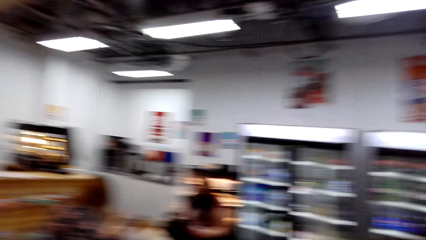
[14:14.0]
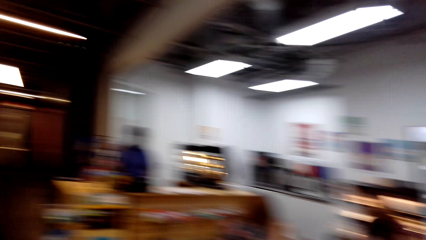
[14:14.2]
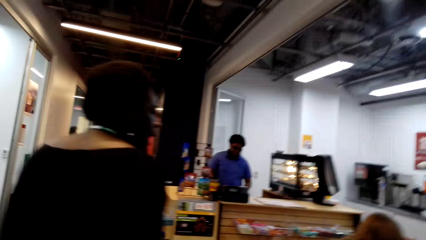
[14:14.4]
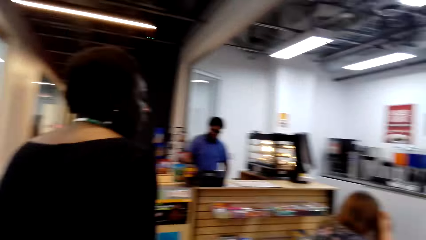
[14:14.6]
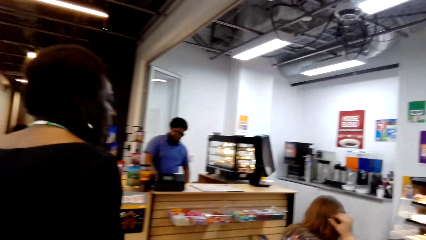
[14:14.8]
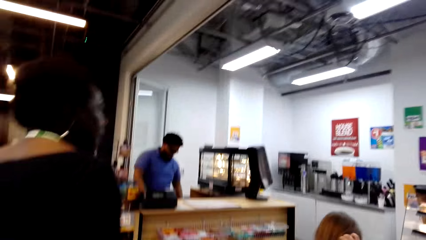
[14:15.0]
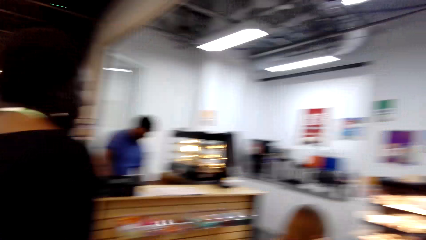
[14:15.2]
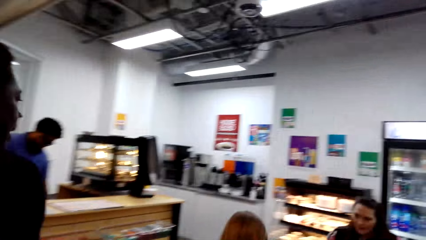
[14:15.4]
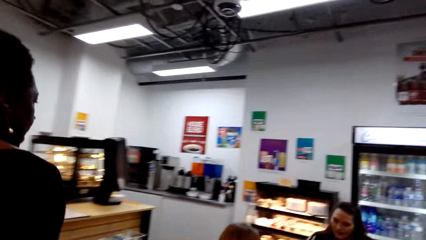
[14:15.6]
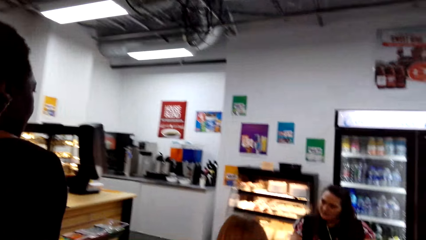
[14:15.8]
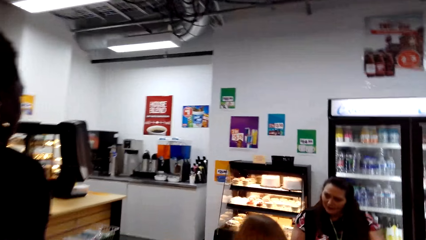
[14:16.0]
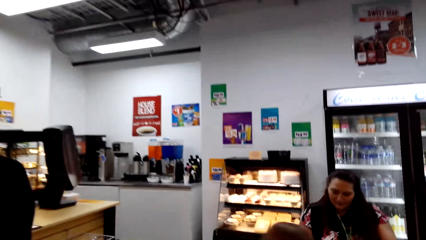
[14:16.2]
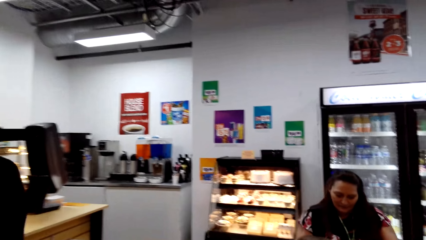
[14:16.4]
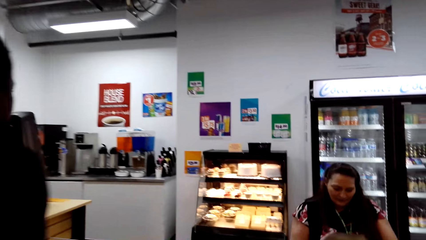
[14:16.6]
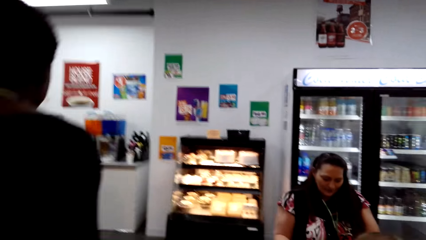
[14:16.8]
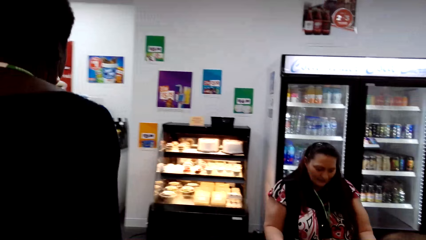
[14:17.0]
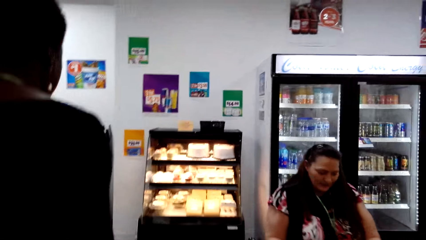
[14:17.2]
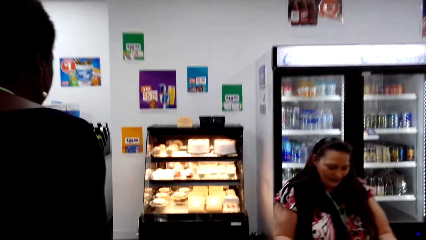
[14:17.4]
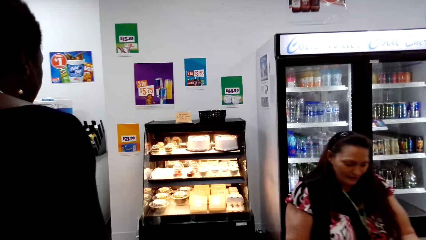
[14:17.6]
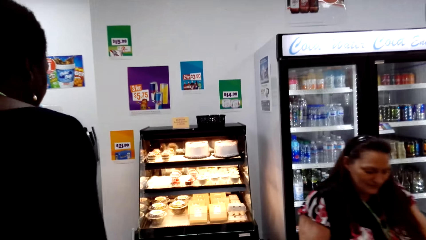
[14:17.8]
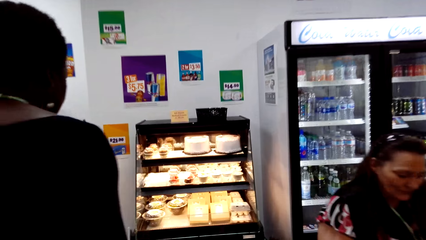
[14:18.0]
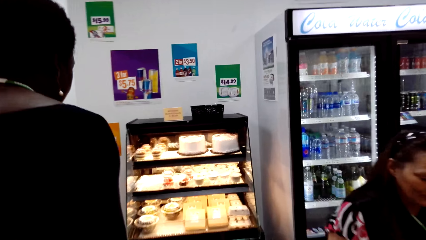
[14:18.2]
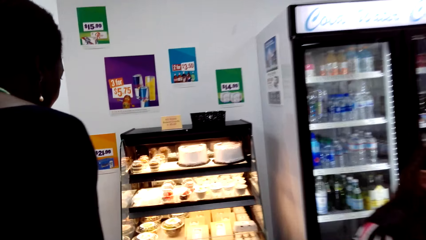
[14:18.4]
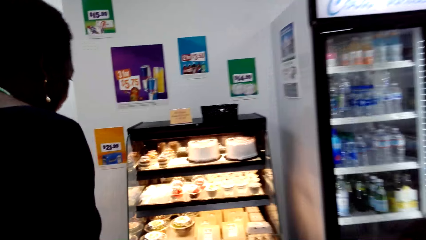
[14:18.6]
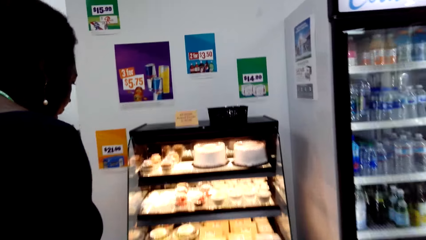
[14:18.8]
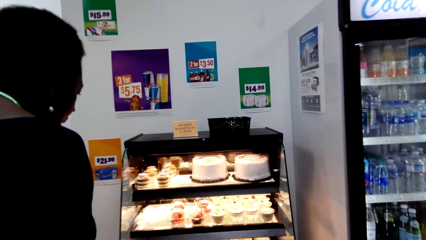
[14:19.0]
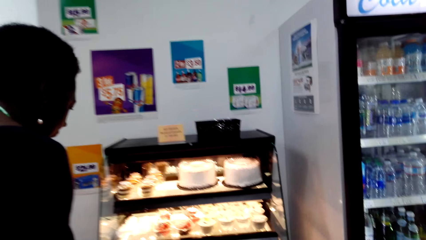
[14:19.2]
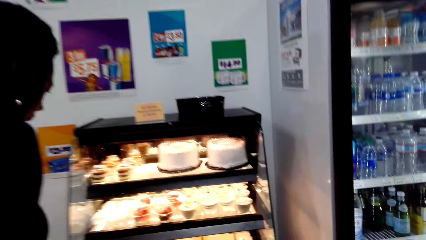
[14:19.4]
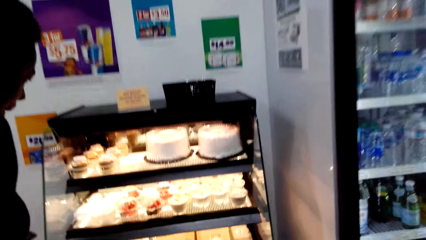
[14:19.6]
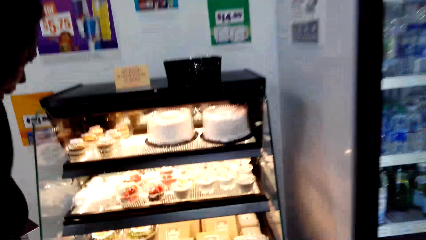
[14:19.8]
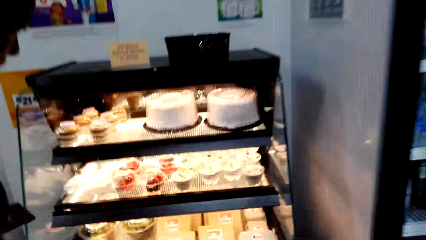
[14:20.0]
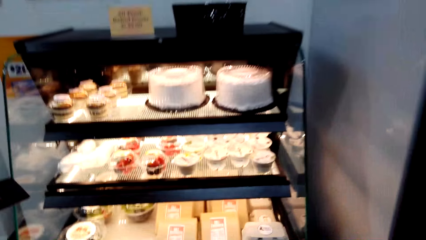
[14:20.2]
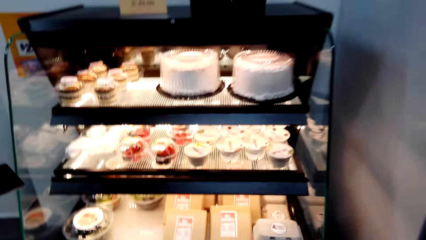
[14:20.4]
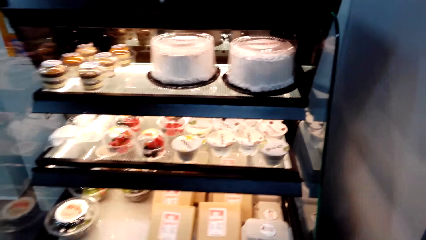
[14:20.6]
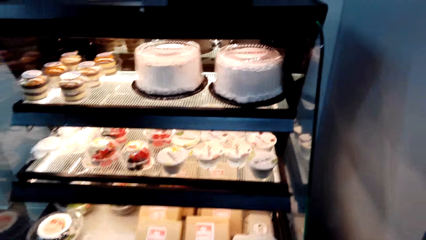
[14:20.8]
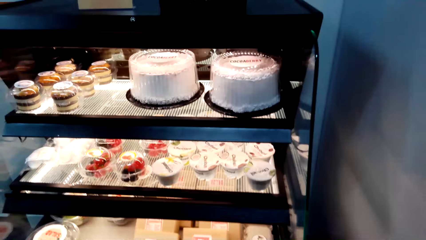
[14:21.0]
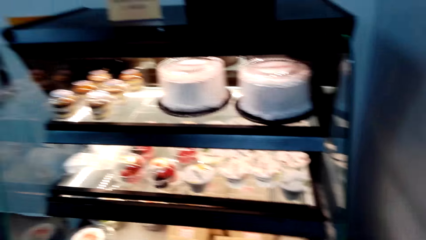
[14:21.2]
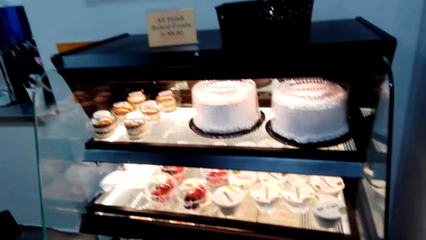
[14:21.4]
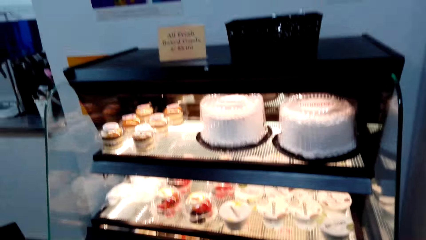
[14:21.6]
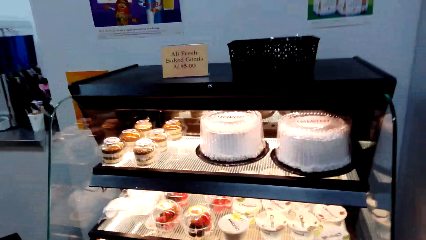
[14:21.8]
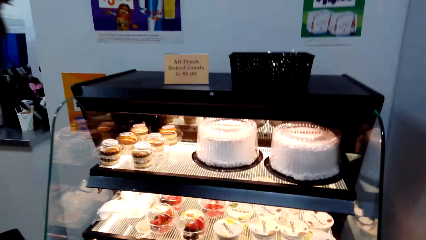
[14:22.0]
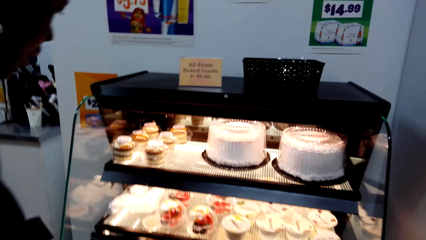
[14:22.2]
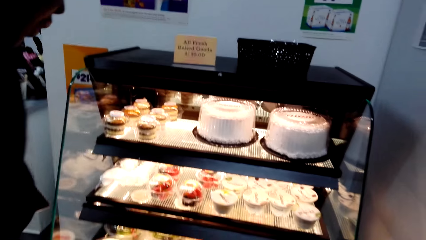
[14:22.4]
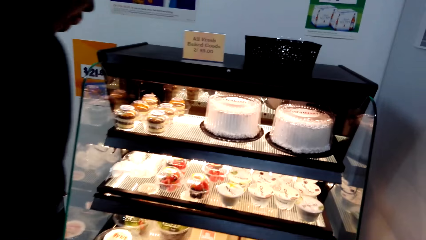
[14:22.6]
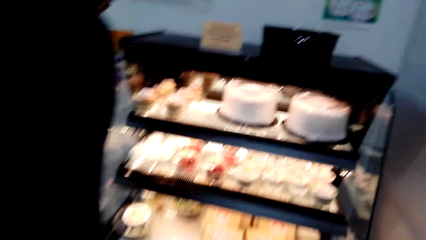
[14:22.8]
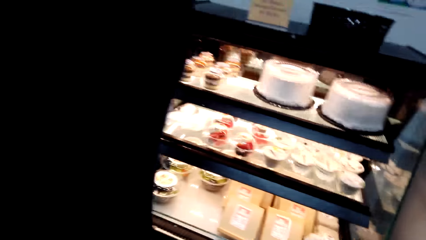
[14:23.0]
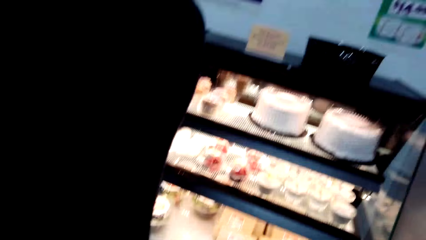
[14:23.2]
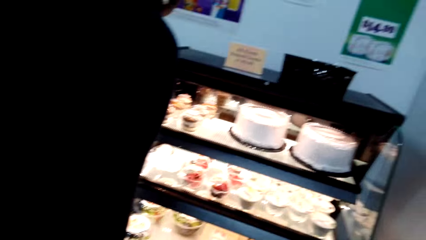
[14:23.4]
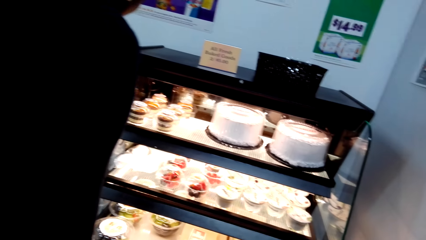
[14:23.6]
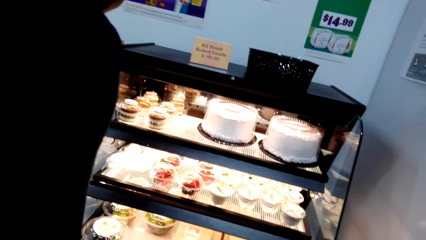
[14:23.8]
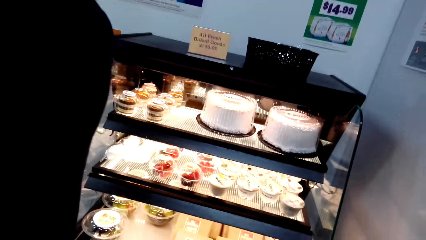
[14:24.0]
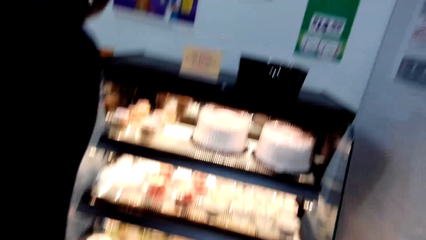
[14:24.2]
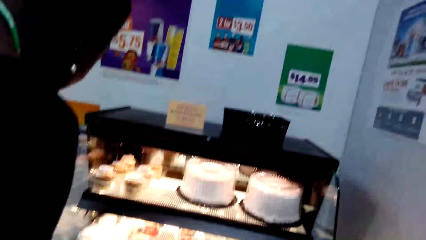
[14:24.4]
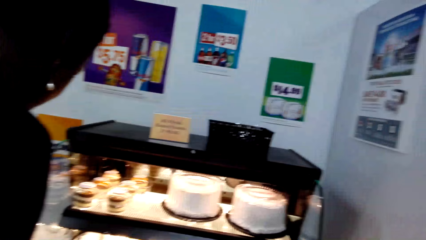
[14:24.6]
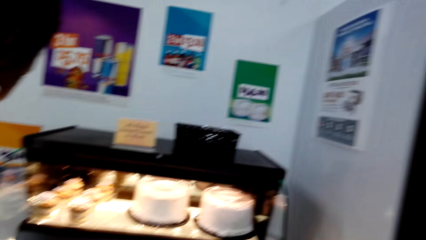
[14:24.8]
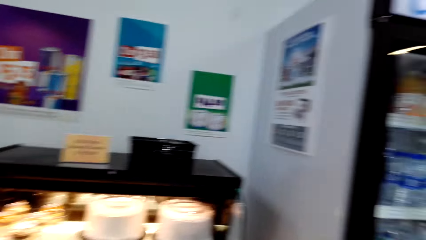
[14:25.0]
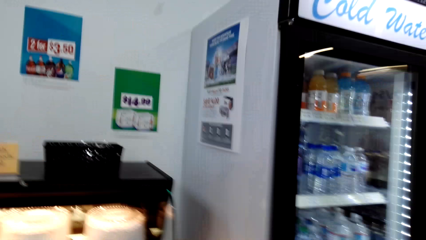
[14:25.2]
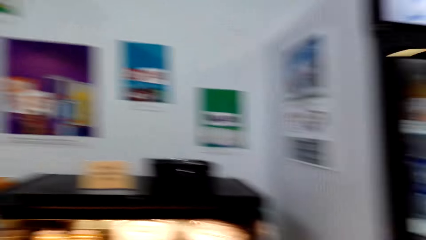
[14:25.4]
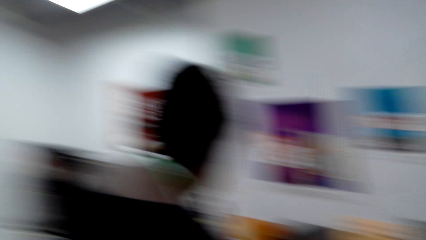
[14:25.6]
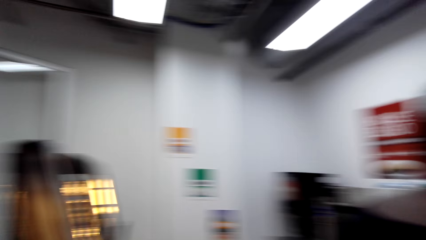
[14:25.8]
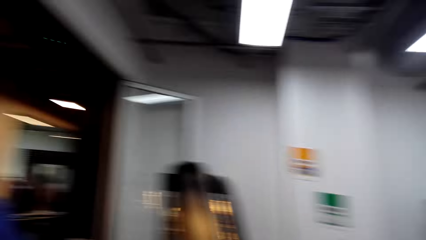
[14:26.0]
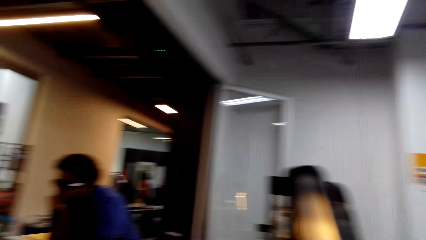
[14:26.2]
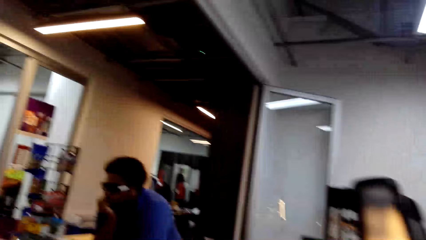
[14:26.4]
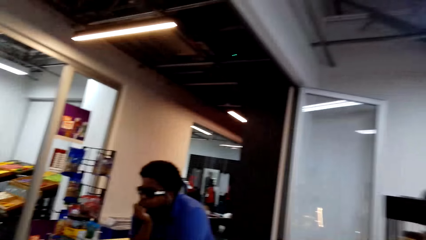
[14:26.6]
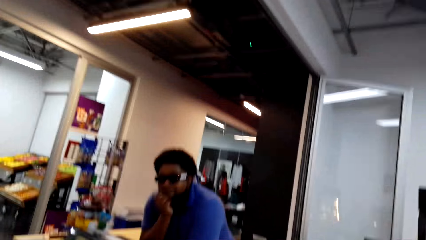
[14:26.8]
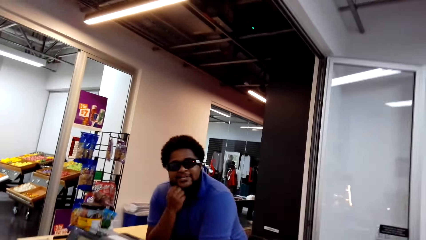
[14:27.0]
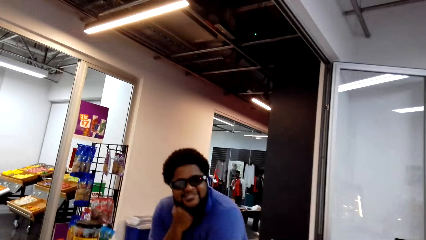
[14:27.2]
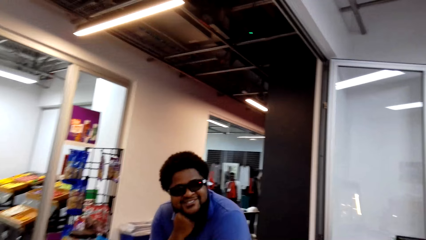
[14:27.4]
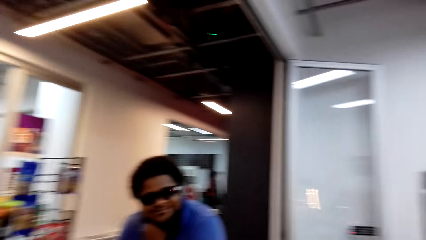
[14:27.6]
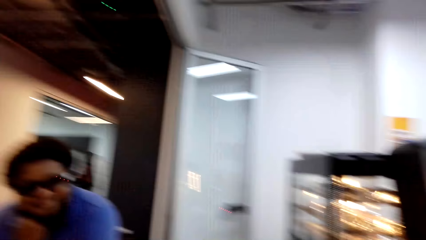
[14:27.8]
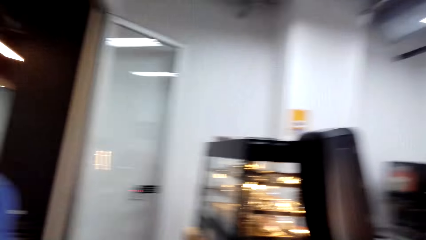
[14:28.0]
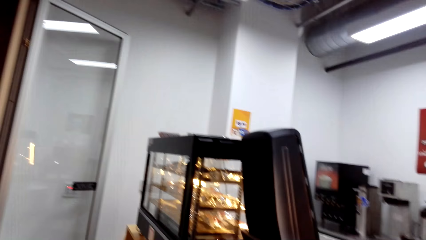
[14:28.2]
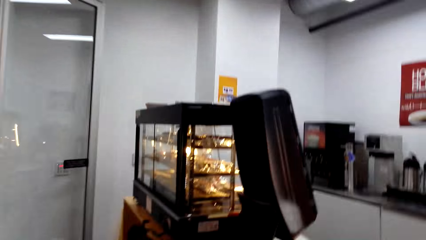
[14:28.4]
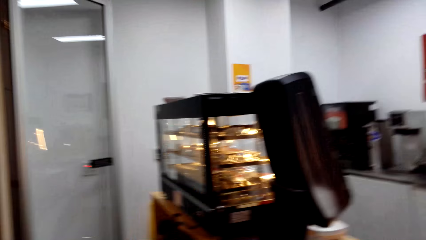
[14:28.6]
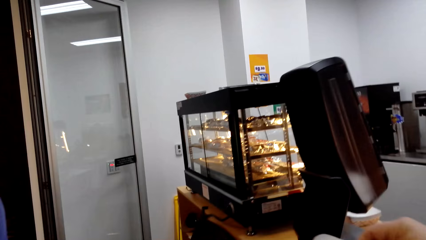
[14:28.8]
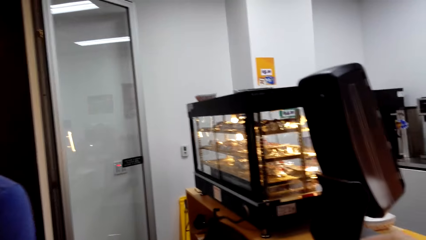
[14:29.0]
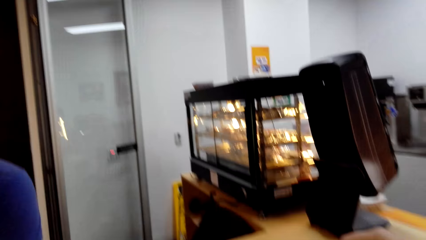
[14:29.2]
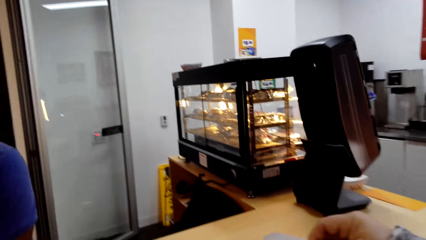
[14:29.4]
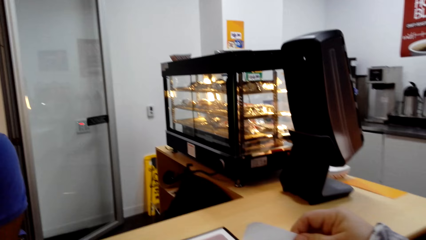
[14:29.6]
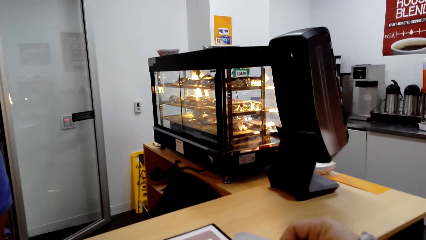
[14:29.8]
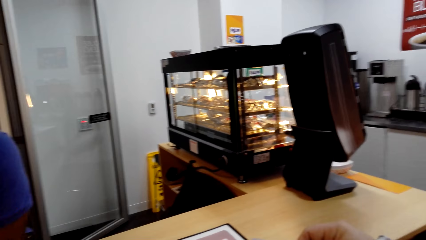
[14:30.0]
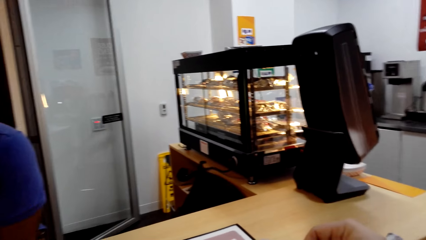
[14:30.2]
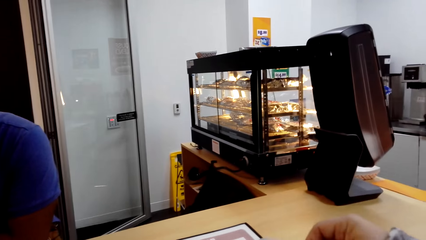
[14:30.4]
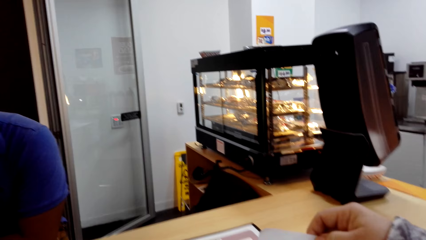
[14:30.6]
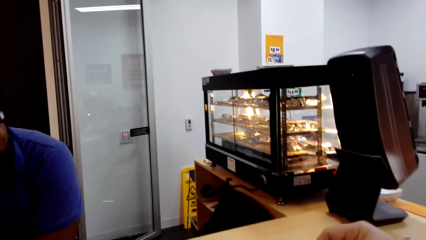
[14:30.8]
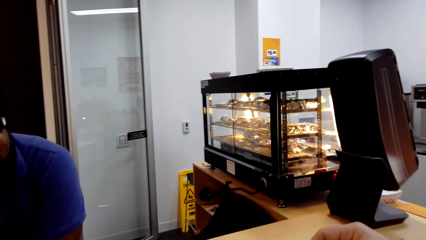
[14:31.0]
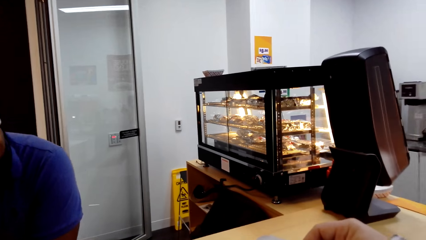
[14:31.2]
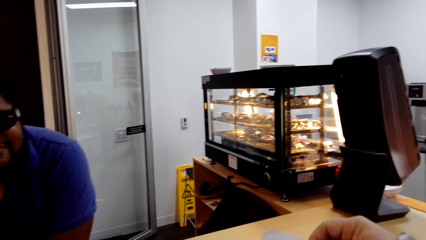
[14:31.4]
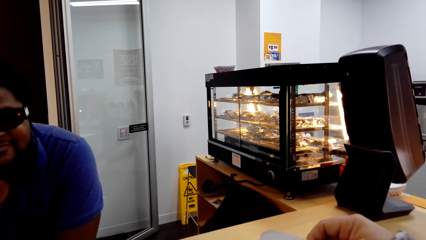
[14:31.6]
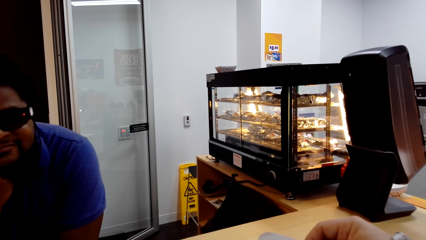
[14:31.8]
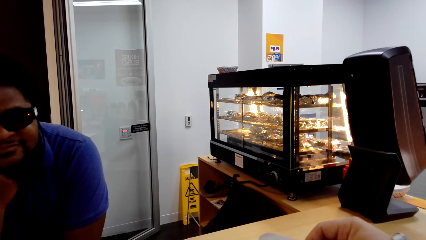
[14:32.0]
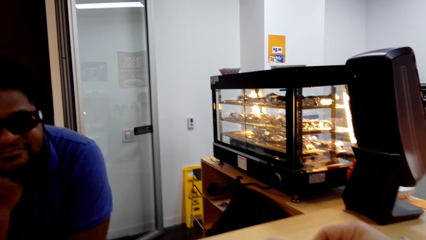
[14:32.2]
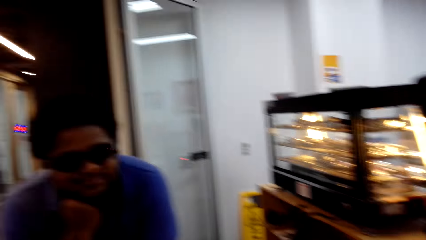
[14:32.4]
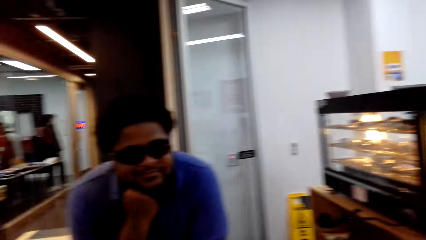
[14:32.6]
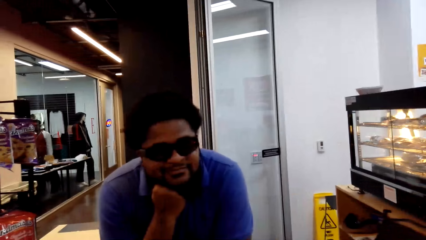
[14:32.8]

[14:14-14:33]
The camera wearer looks around the supermarket. They walk in the supermarket. They stand beside the refrigerator. A woman stands beside the camera wearer. The camera wearer looks at the cakes. The woman looks at the cakes. The camera wearer looks around the supermarket and talks to a man. The man talks to the camera wearer.
